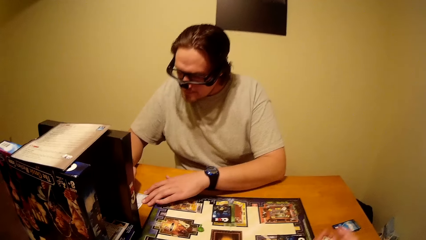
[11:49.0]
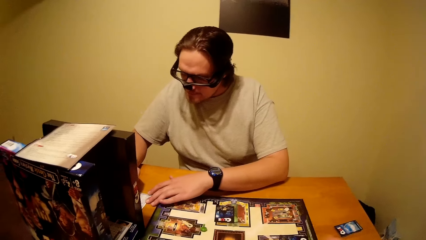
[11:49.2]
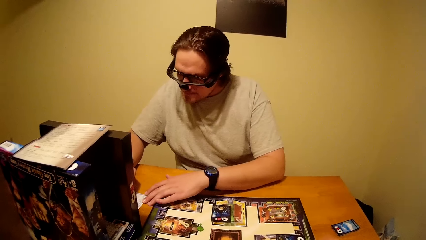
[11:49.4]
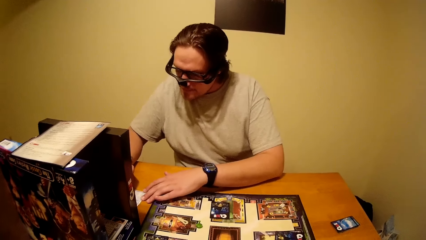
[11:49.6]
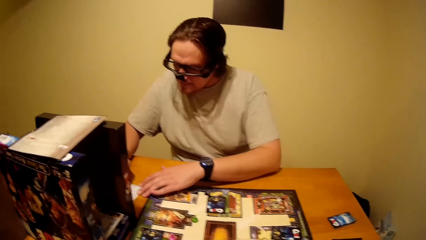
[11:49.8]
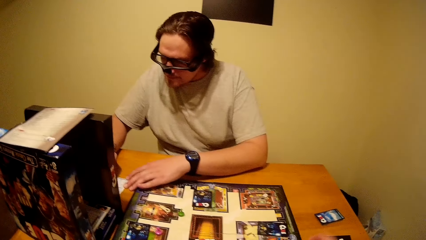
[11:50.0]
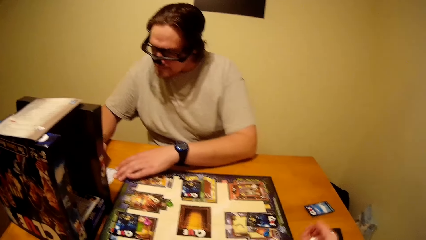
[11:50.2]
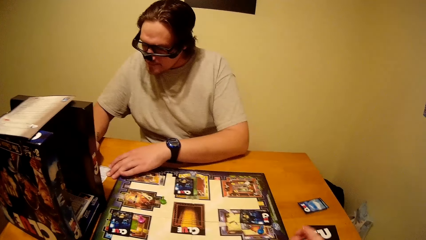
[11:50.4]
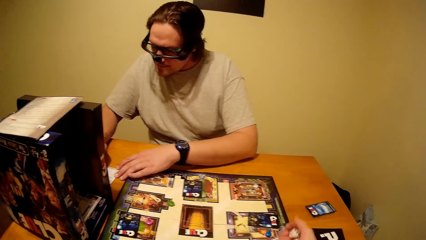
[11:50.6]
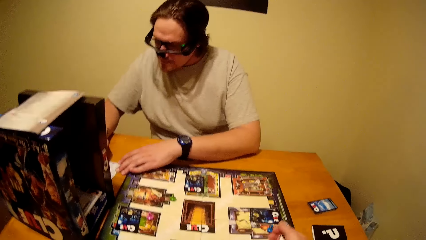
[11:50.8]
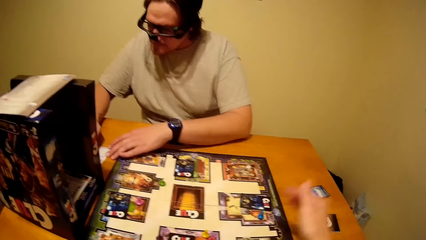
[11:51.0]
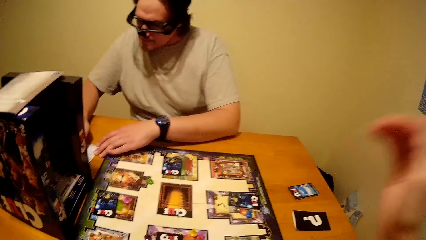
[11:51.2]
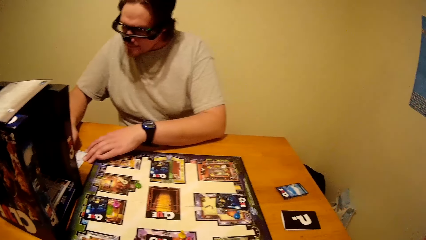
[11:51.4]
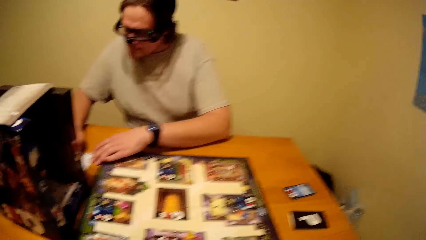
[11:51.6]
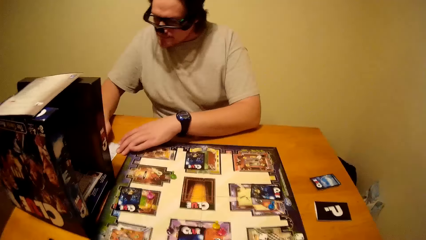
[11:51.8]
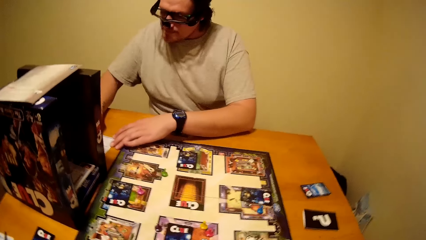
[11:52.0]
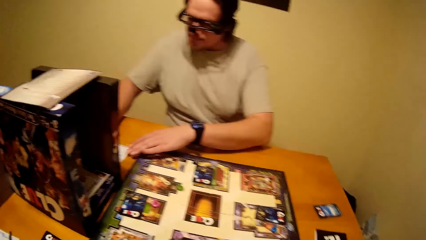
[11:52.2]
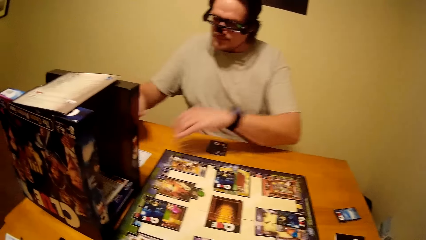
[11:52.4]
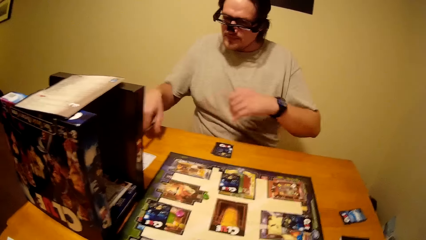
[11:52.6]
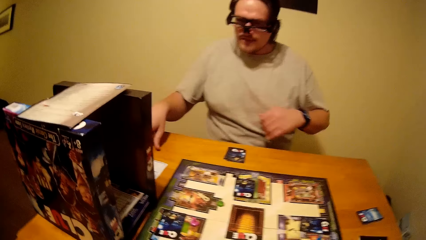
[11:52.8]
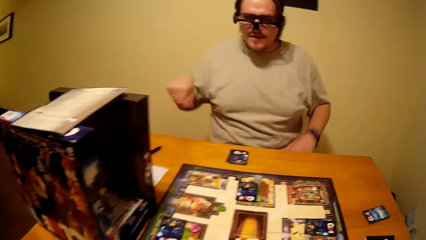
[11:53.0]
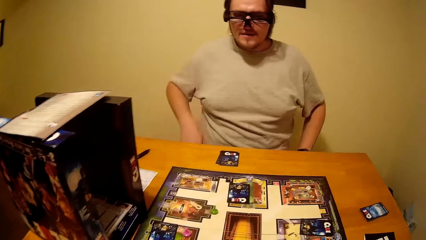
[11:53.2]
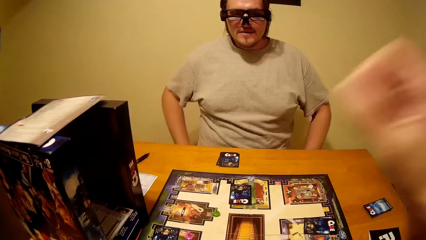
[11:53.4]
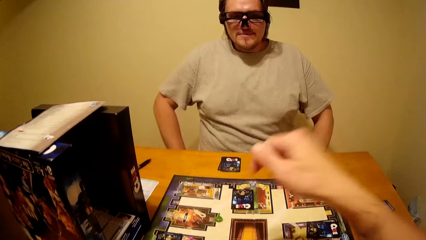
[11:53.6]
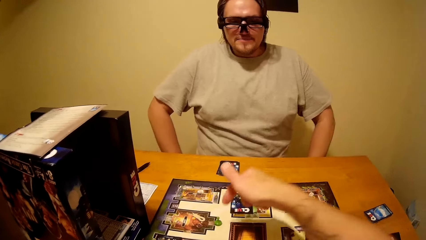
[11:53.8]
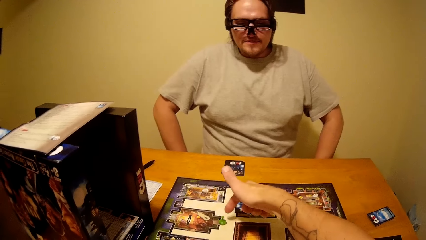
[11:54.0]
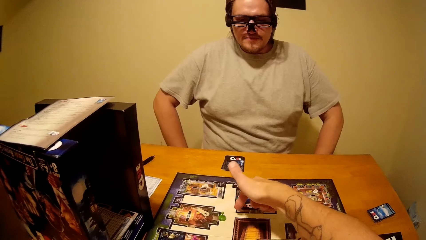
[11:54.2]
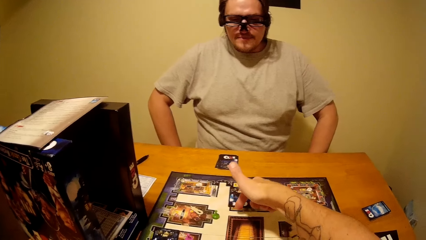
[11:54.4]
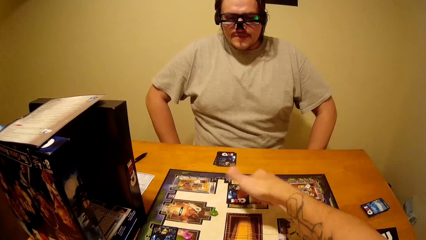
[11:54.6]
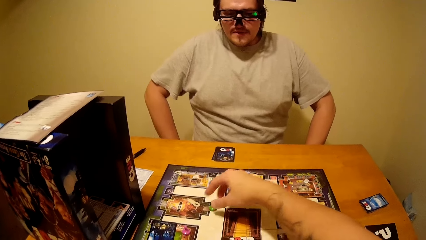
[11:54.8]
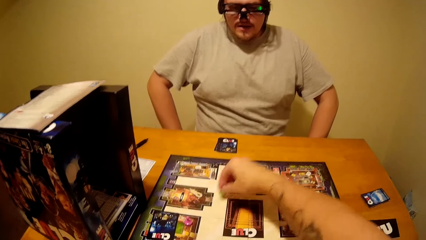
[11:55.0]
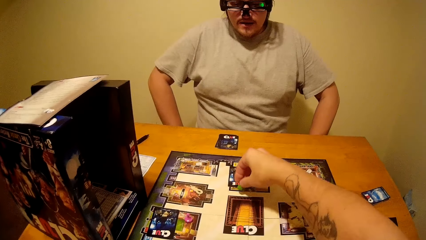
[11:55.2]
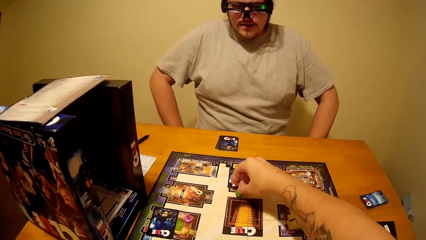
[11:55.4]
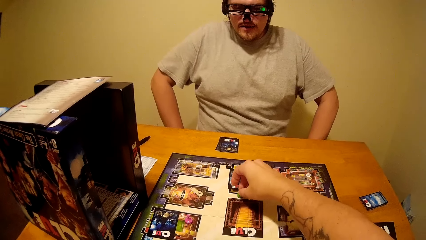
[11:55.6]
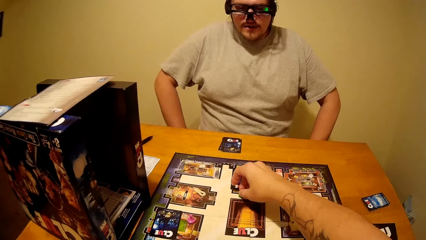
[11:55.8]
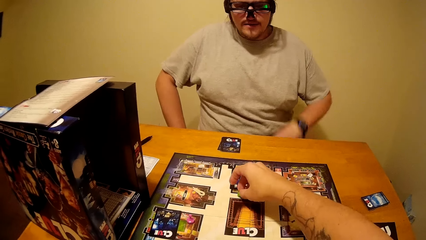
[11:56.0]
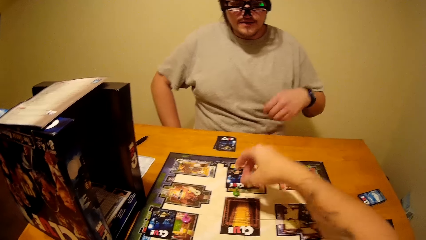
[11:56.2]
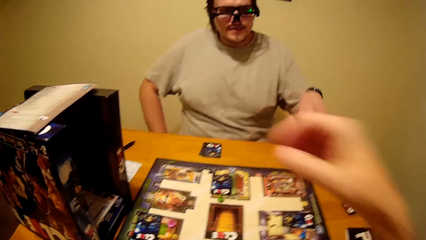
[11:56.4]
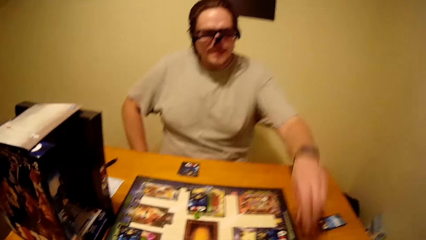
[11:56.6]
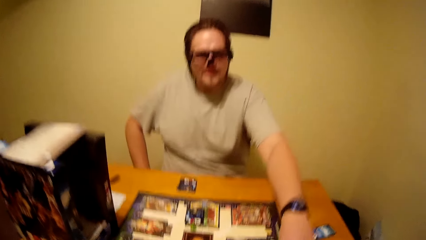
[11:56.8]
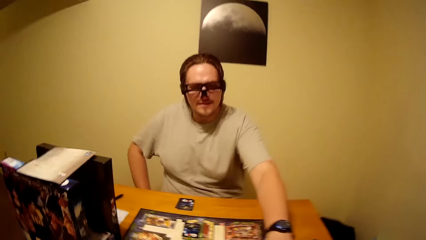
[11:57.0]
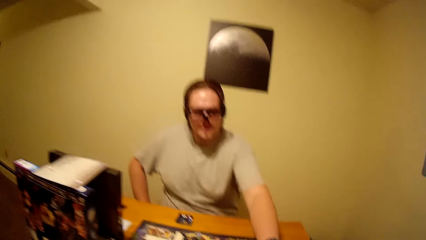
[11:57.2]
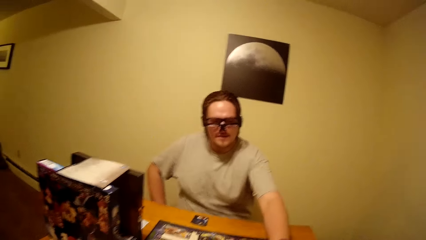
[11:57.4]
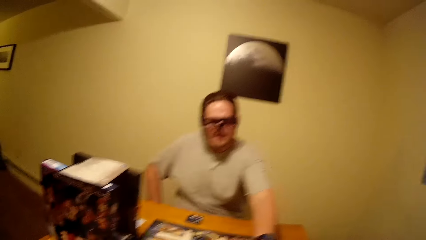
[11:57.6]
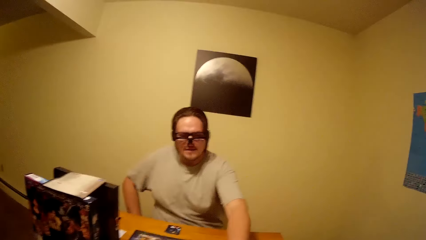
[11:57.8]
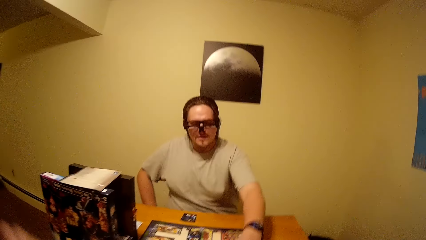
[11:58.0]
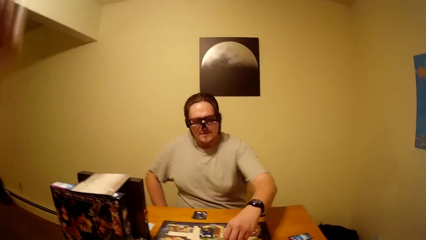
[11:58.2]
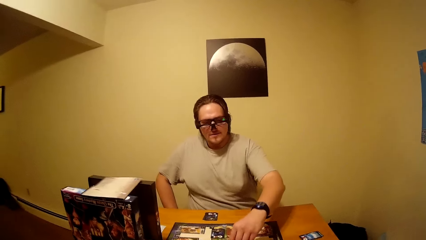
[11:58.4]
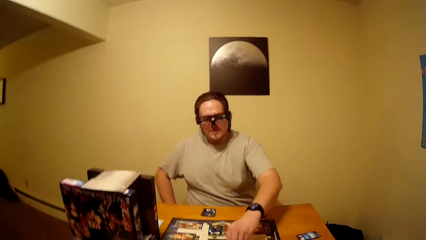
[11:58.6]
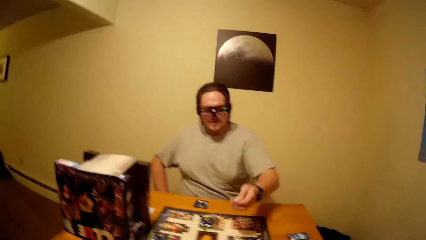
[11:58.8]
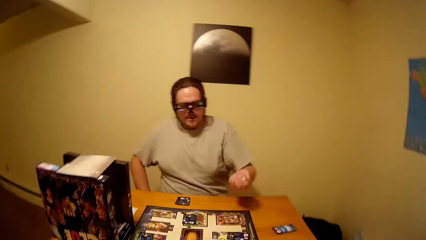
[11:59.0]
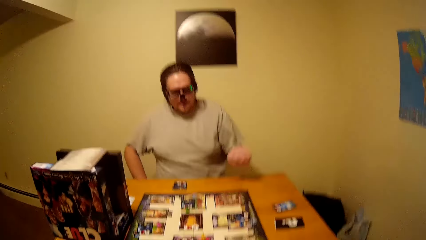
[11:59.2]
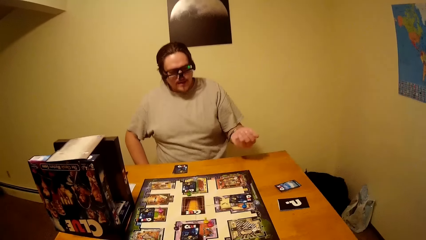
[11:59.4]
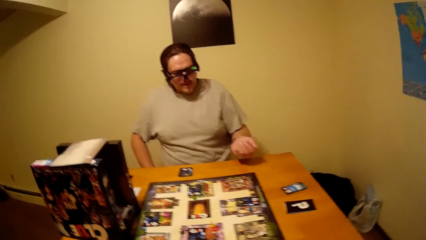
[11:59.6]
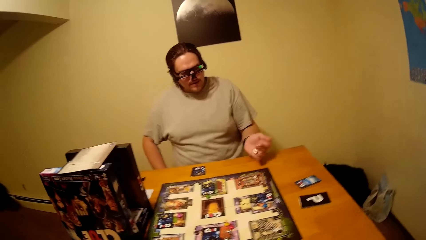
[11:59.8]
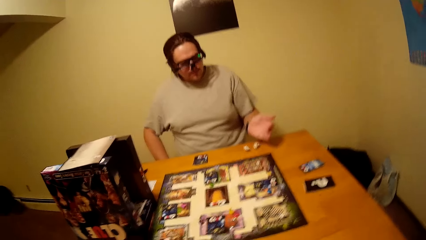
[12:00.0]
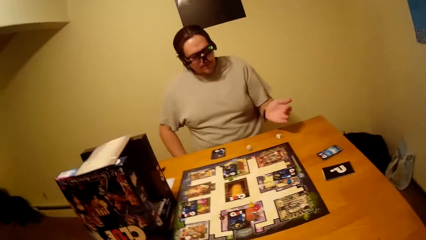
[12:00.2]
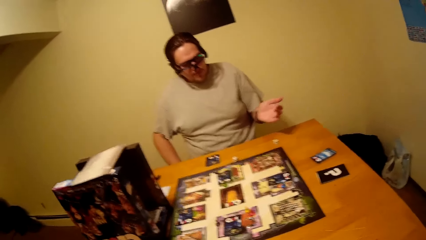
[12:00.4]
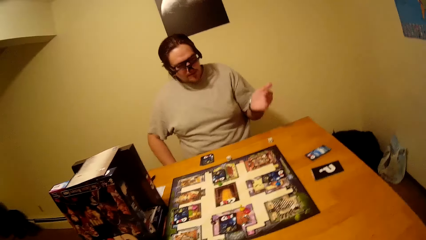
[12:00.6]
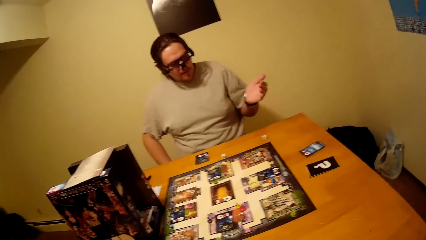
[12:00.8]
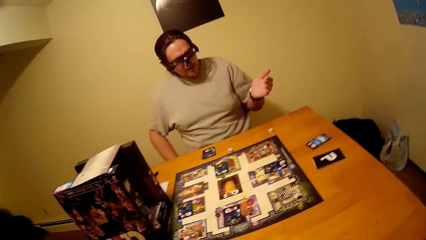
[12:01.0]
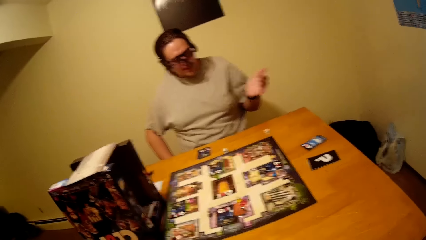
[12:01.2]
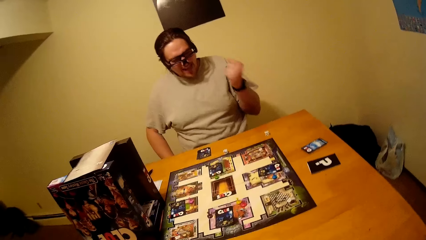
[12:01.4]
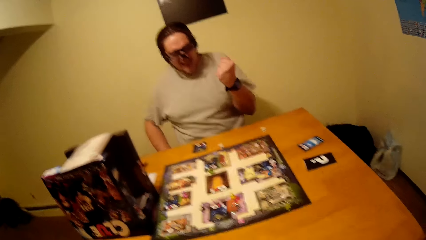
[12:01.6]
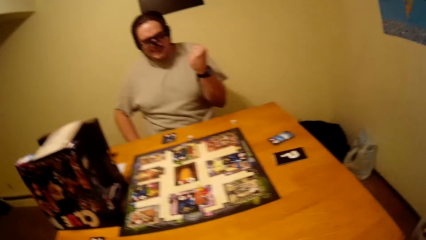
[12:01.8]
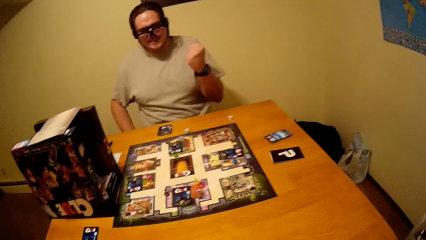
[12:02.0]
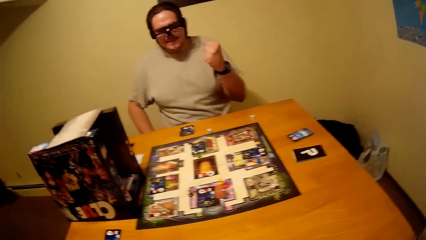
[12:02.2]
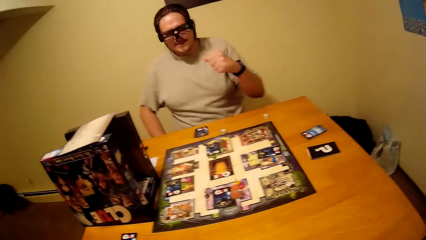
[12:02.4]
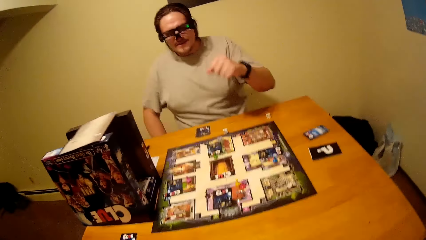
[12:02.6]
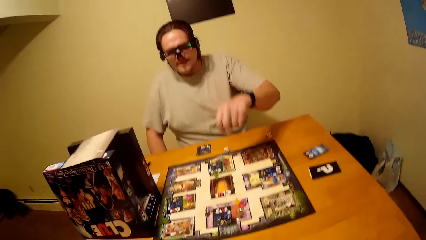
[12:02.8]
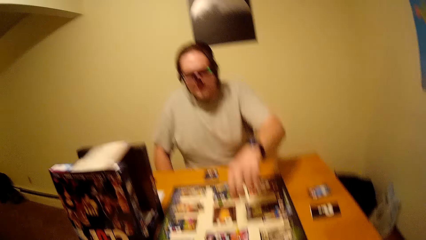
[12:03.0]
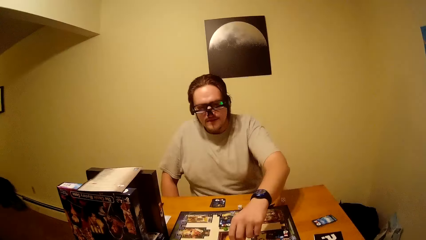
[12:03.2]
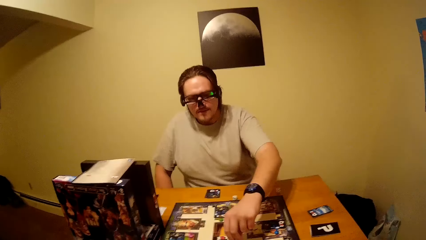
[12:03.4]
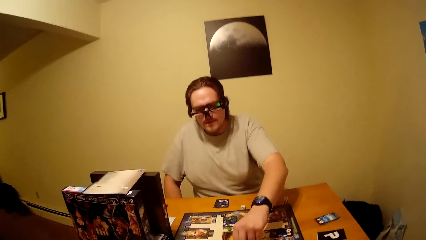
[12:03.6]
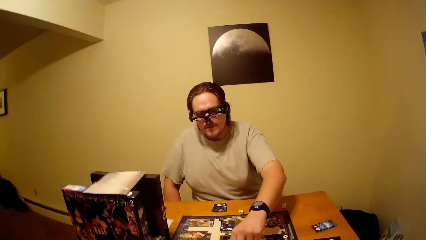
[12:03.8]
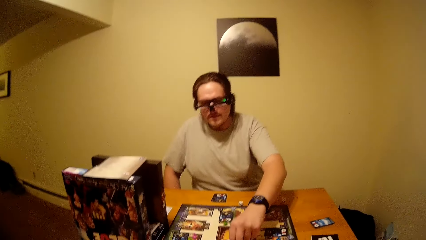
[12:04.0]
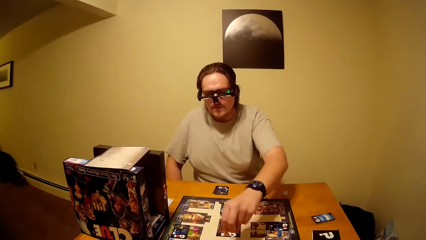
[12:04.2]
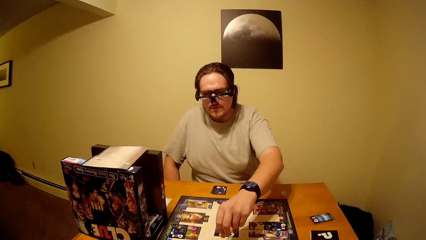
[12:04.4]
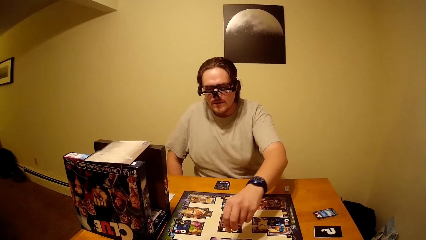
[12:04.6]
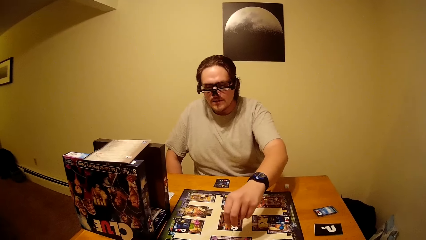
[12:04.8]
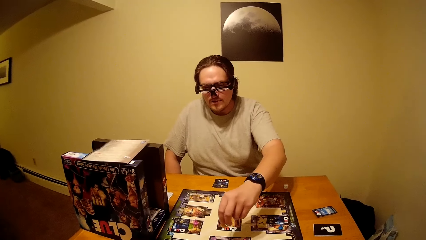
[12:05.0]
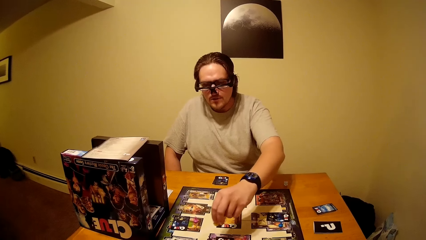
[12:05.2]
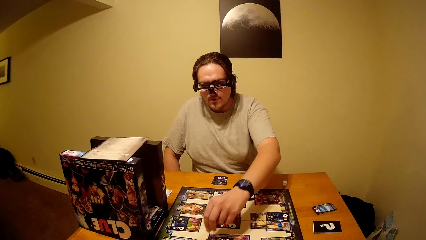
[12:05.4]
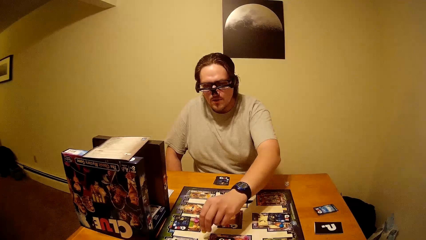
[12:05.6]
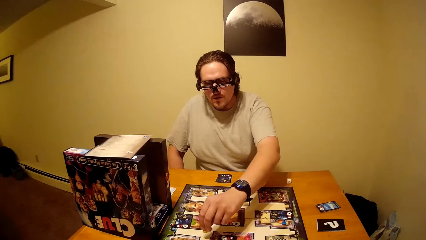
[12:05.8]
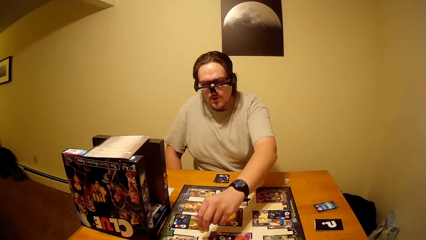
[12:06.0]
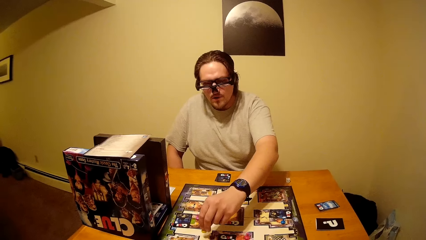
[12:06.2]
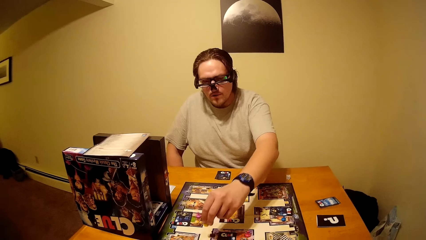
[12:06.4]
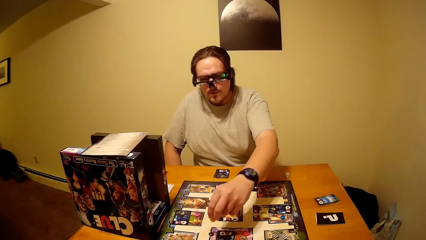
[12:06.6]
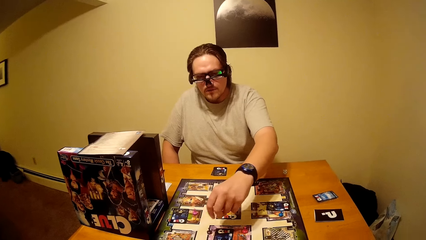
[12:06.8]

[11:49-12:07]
The camera wearer plays the board game. He picks the dice from the clue board. A man writes on a card with a pen. The camera wearer shakes the dice in the right hand and drops the dice on the clue board. The man writes on the card with the pen. He puts the pen on the table. The camera wearer gestures his hand. He plays the board game. He picks a pawn from the clue board and drops the pawn on the clue board. The man picks the dice from the clue board. He plays the board game. He shakes the dice in the right hand and drops the dice on the table. He plays the board game. He picks a pawn from the clue board.
